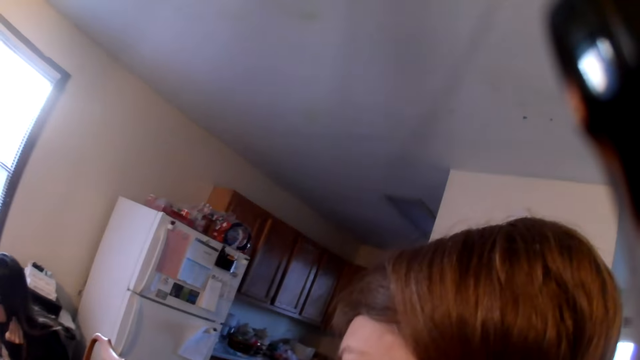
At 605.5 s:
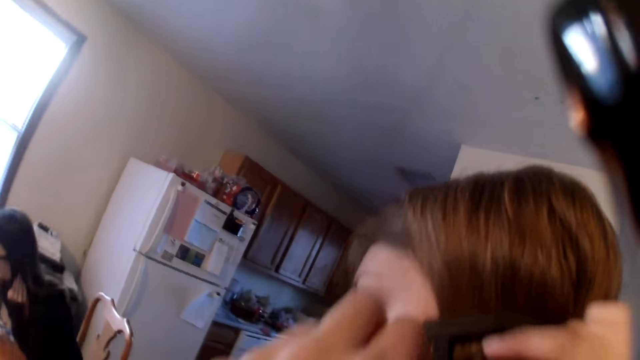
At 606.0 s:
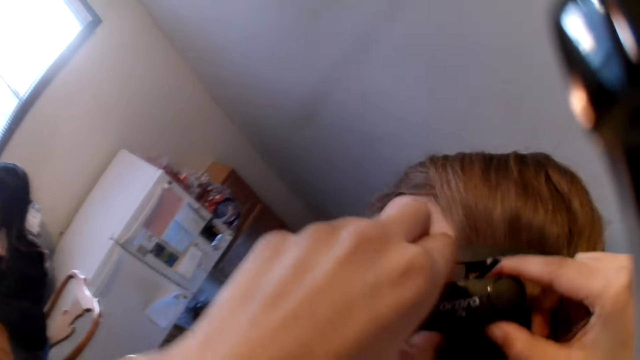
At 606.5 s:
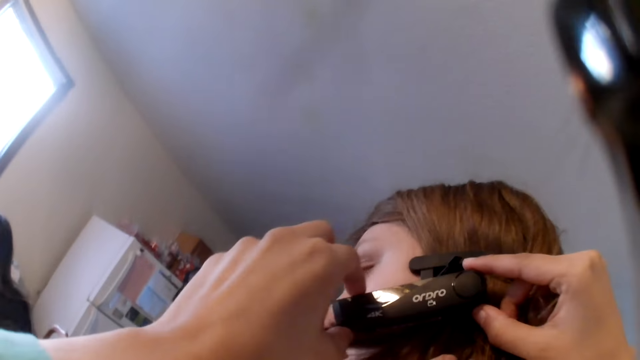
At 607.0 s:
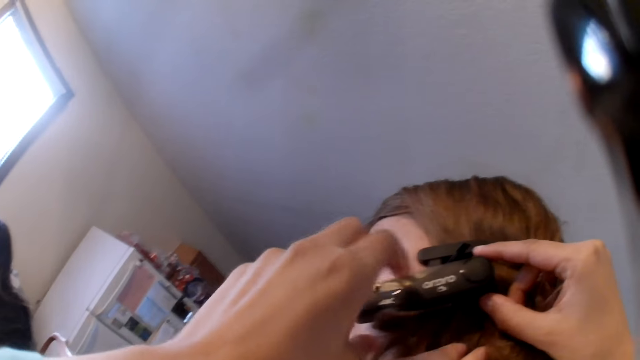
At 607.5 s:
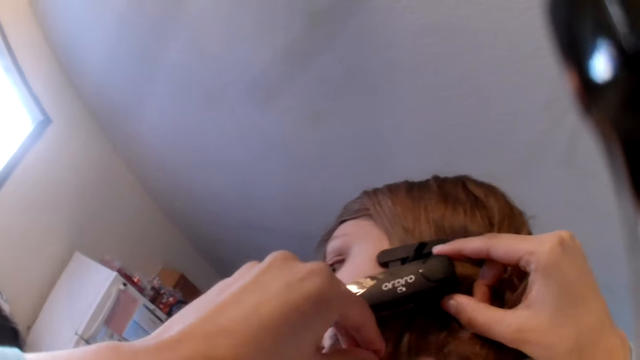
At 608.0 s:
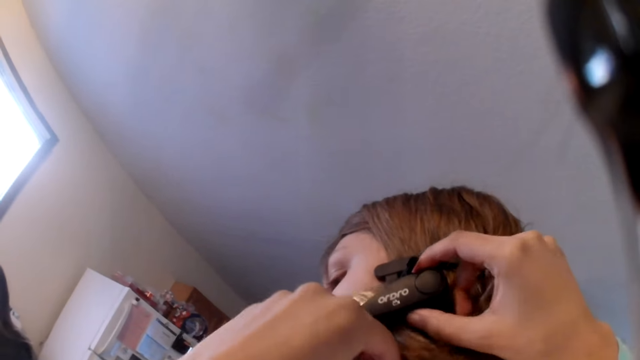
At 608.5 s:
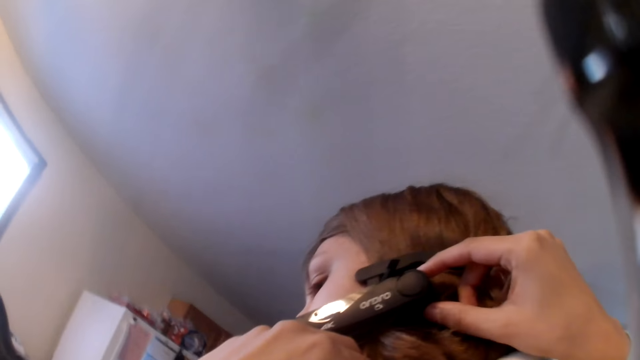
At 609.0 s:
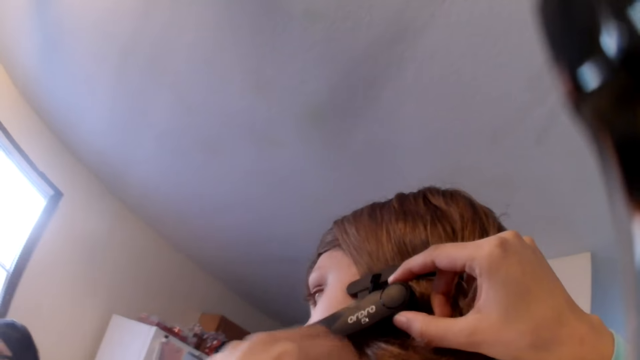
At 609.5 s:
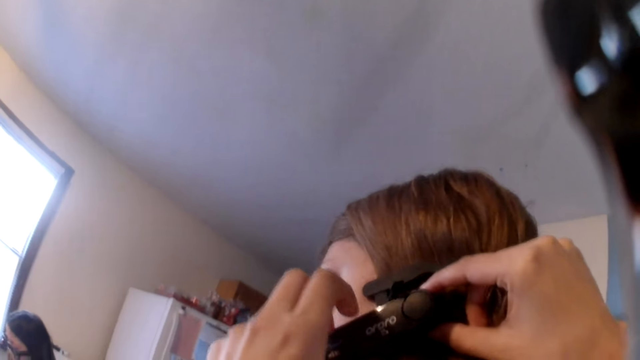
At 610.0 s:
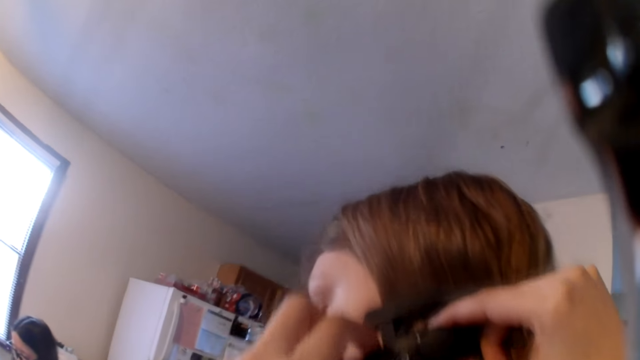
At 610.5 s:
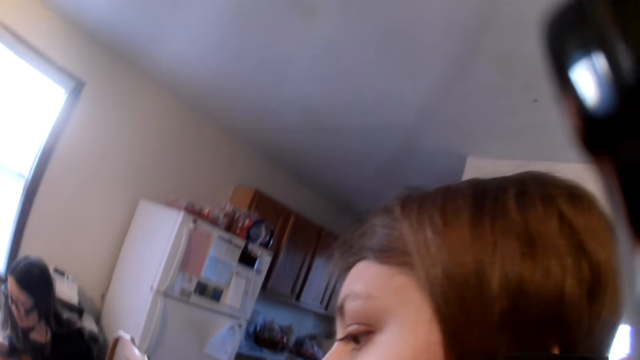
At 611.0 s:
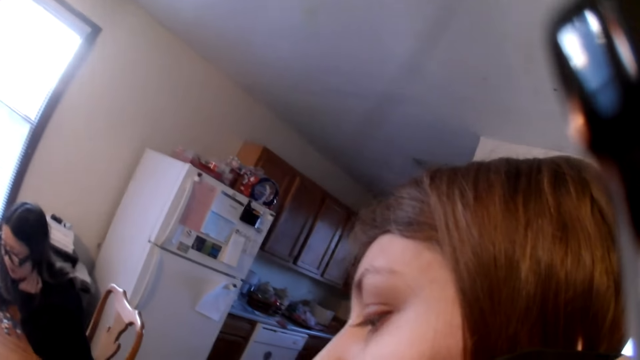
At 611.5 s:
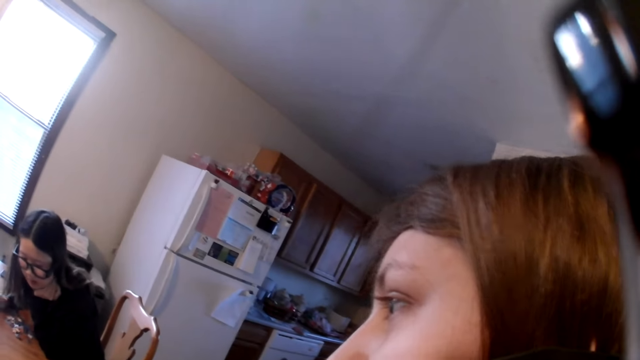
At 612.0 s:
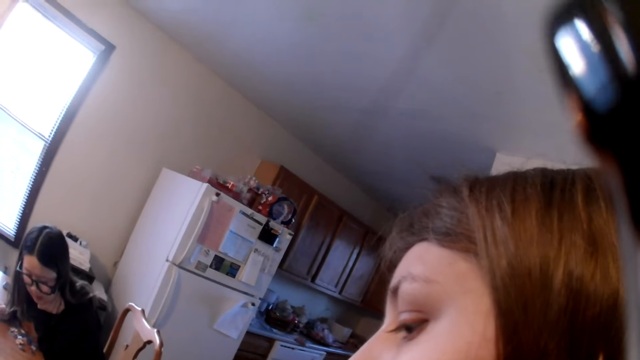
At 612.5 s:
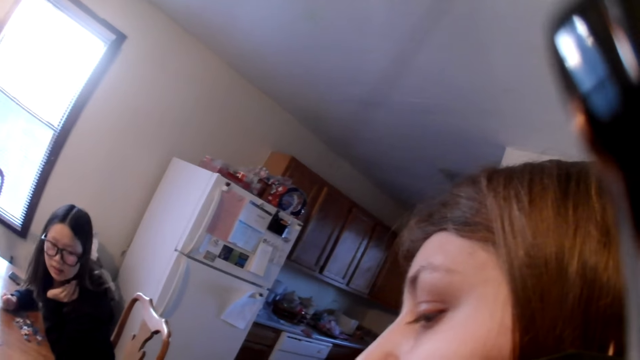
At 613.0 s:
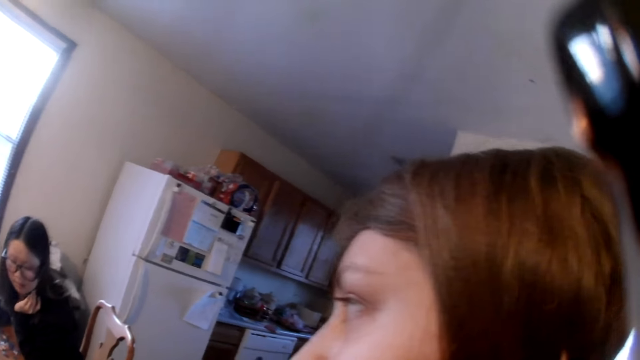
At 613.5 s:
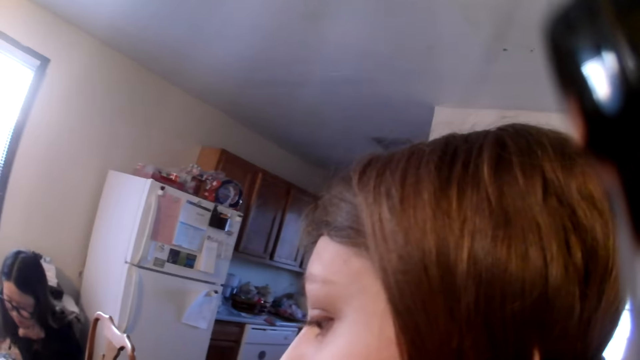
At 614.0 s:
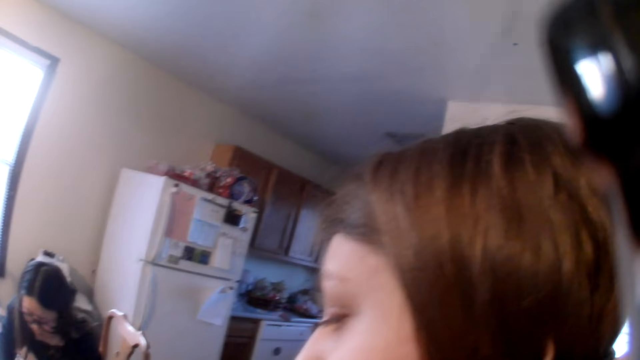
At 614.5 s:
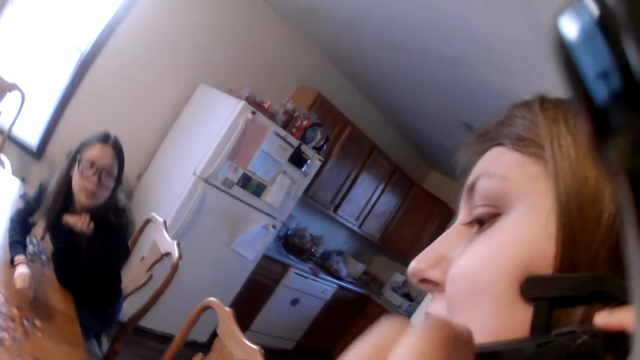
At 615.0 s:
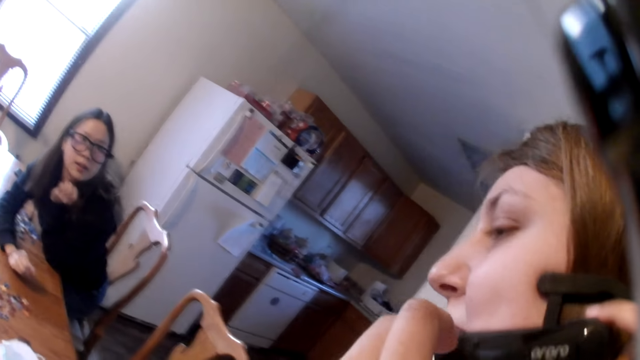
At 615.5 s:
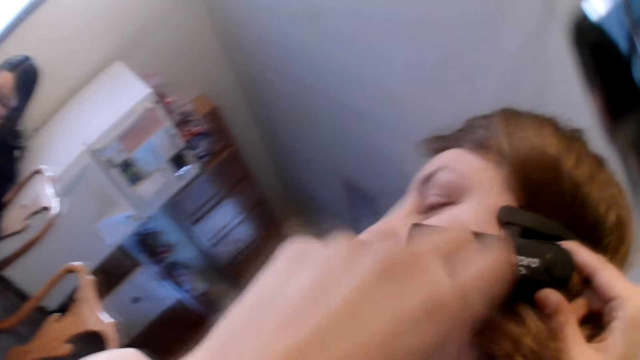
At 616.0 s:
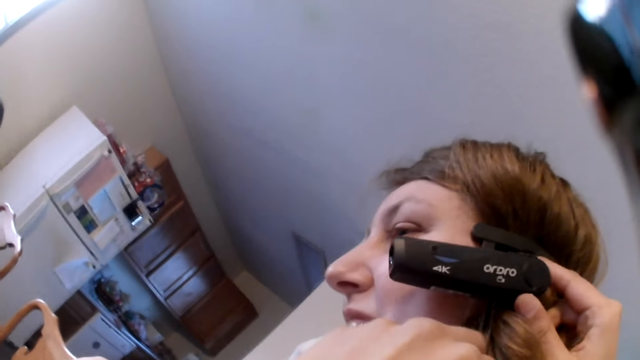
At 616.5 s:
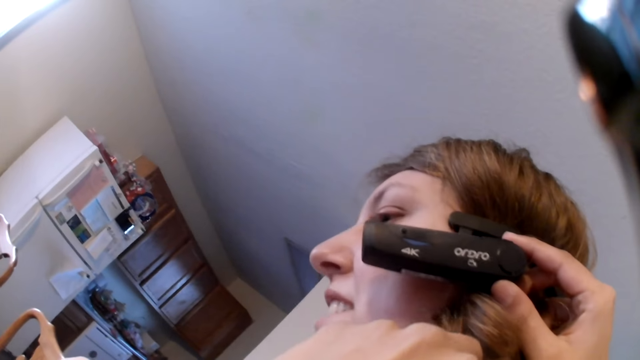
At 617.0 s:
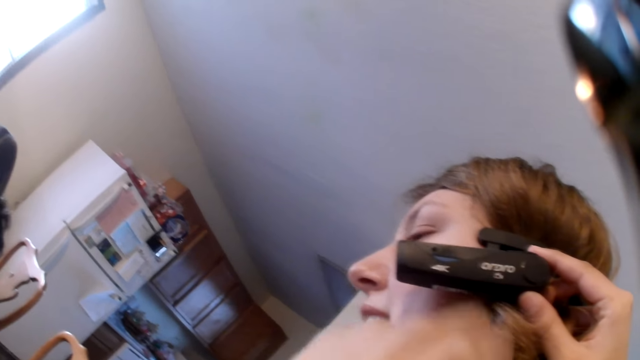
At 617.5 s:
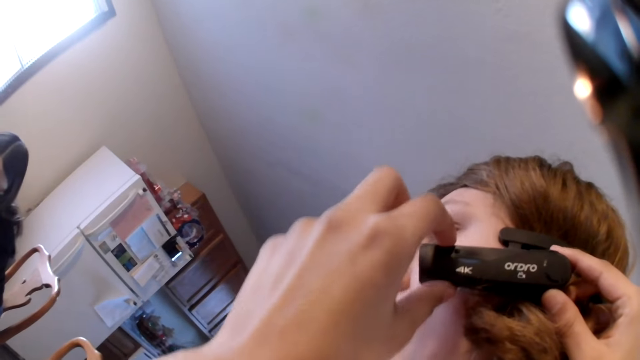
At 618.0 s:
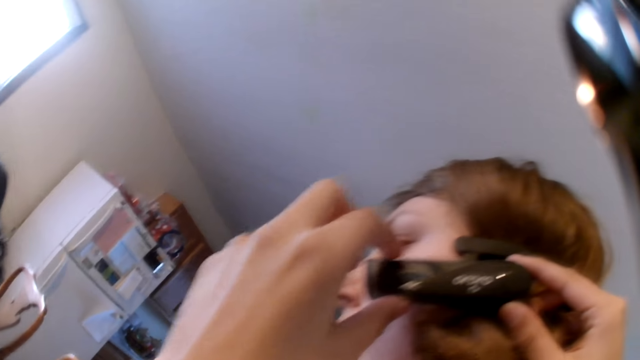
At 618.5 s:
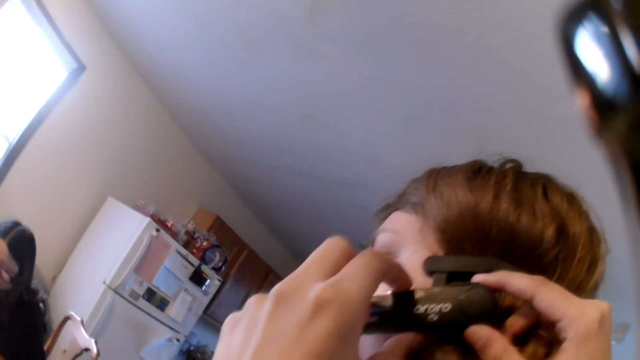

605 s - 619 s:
The camera wearer adjusts the headset on a woman. They help the woman to put on the camera. Another woman speaks. She speaks again. The camera wearer helps the first woman to put on the camera again.

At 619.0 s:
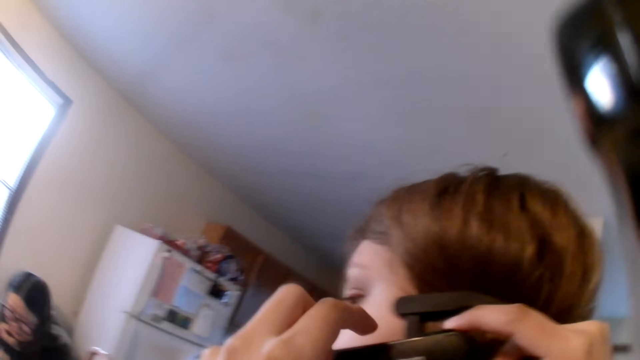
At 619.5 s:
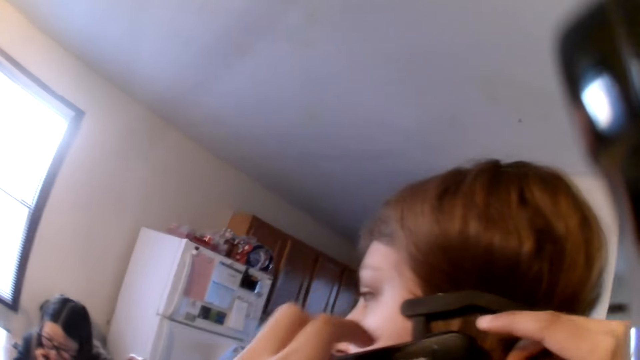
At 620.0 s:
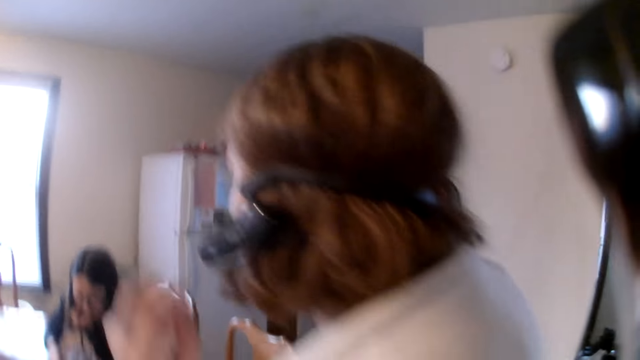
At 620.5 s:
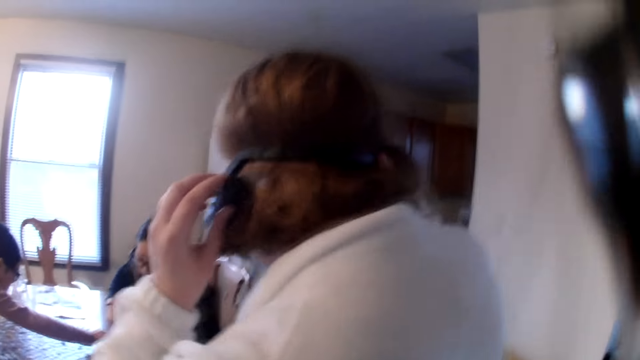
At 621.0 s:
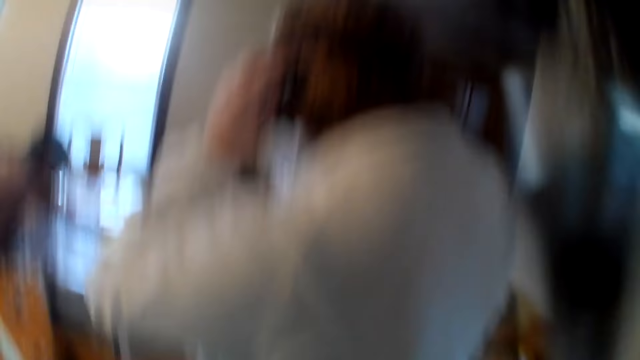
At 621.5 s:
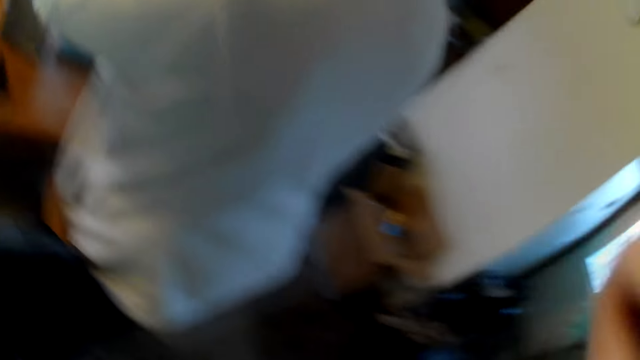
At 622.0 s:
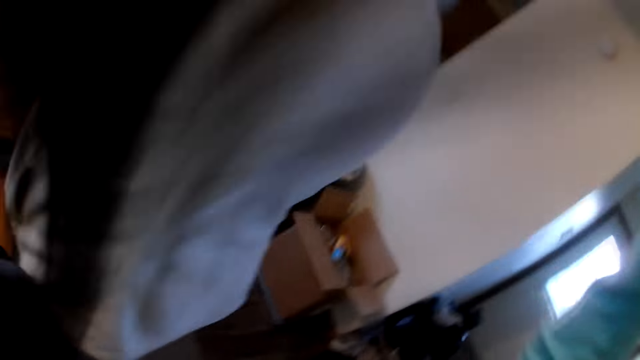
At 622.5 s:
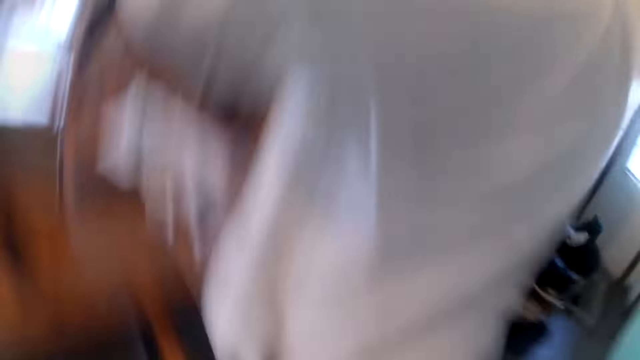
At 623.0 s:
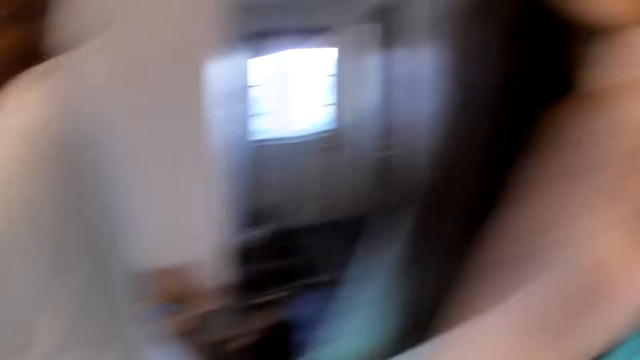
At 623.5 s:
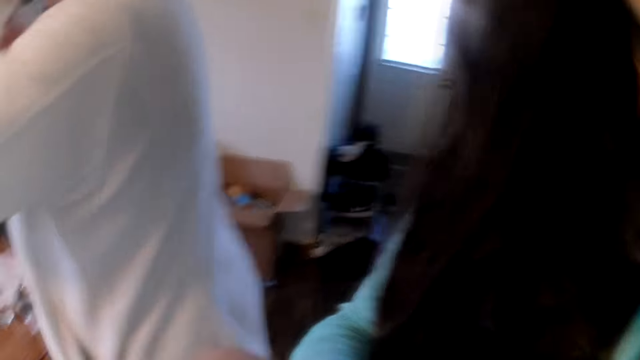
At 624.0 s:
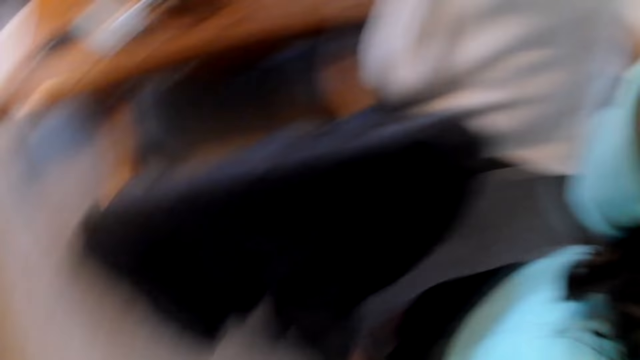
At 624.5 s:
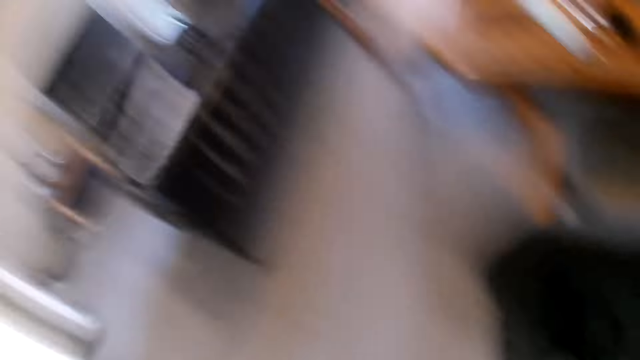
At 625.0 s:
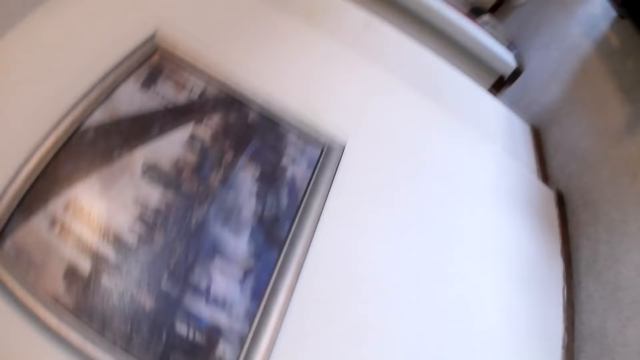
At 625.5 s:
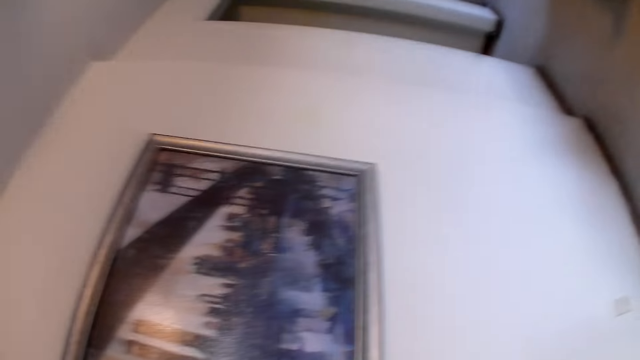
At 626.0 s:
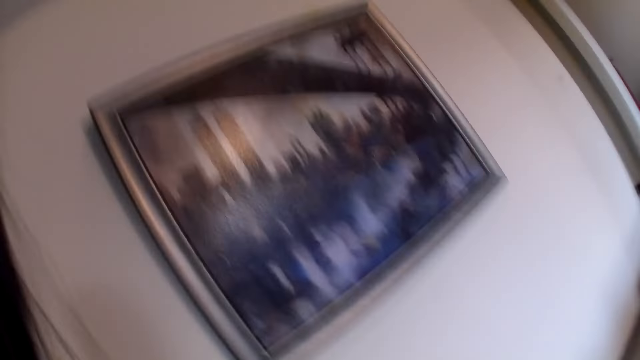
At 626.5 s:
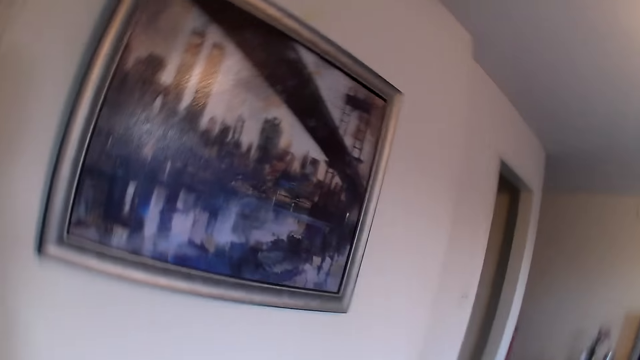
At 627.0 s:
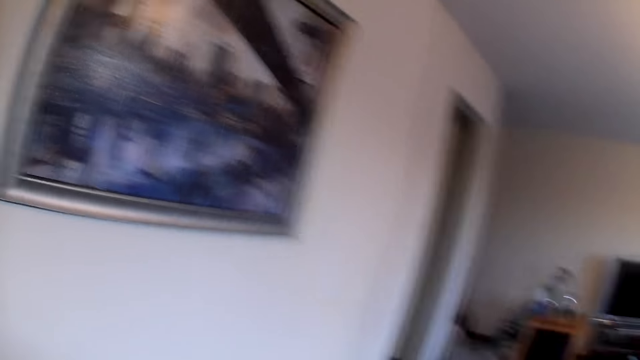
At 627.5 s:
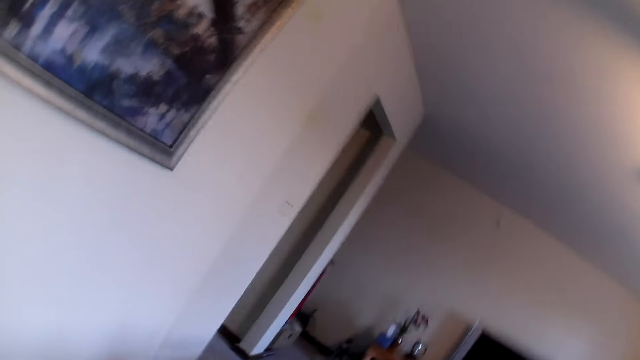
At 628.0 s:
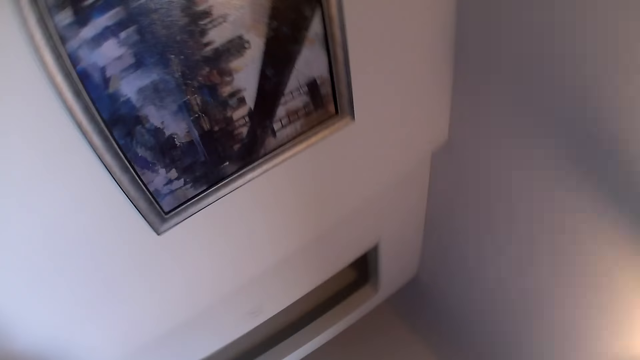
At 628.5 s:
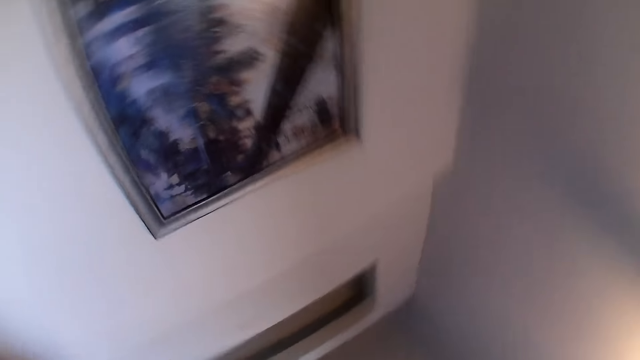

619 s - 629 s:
The camera wearer speaks to a woman. They look around the house. They move a bit.
